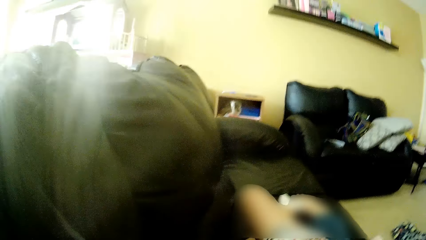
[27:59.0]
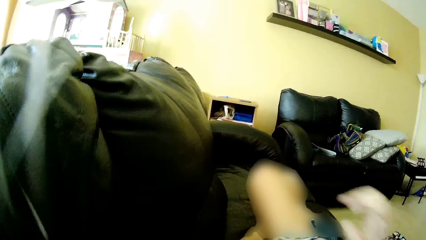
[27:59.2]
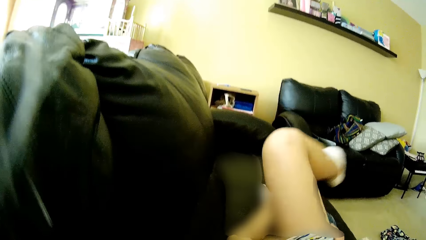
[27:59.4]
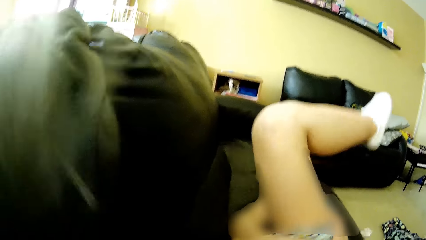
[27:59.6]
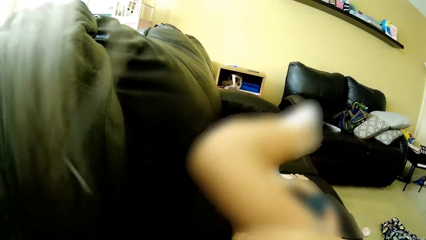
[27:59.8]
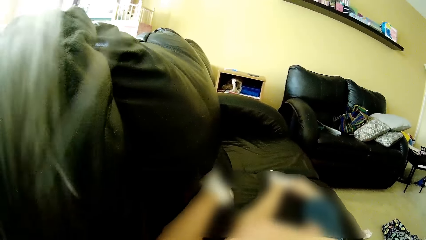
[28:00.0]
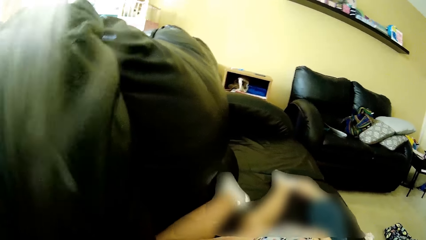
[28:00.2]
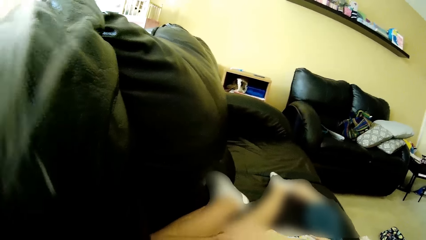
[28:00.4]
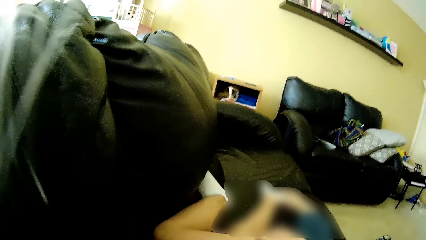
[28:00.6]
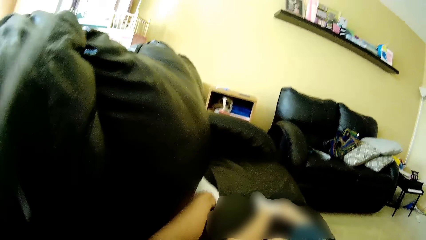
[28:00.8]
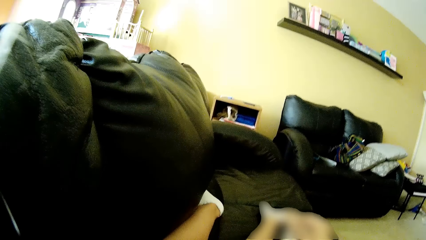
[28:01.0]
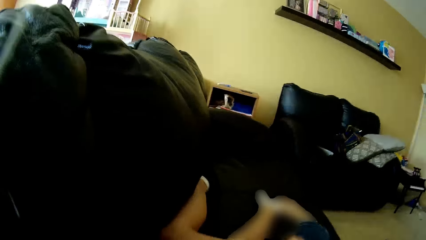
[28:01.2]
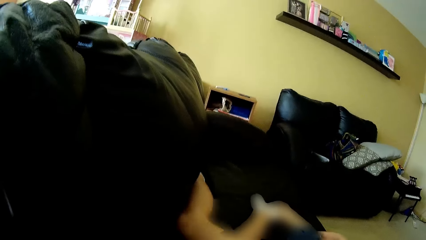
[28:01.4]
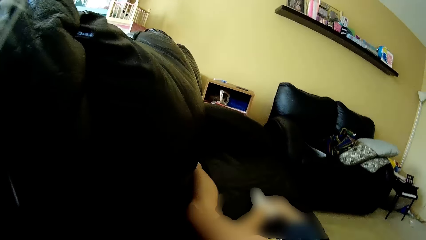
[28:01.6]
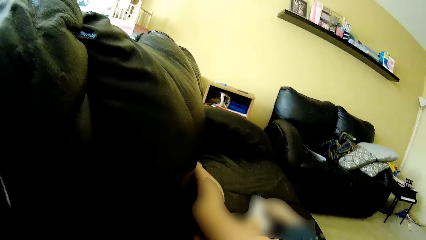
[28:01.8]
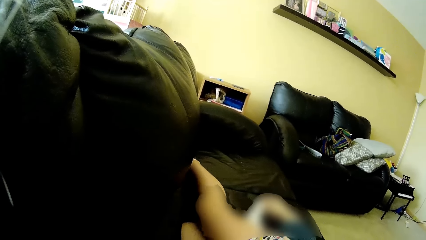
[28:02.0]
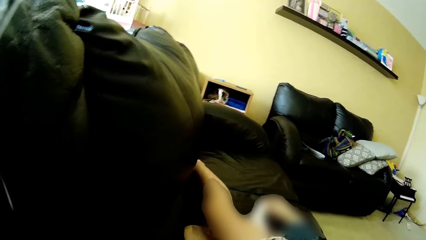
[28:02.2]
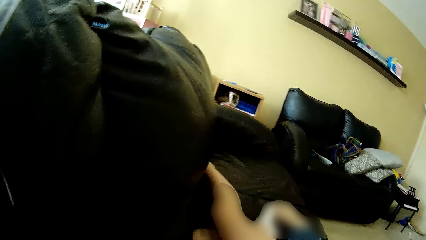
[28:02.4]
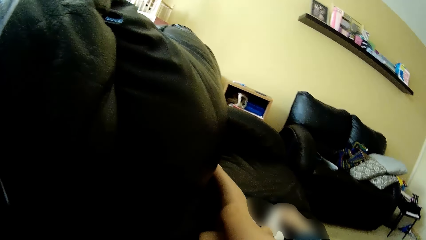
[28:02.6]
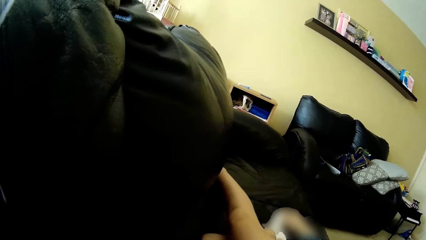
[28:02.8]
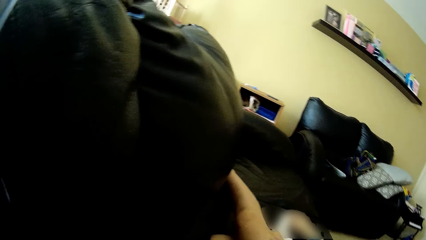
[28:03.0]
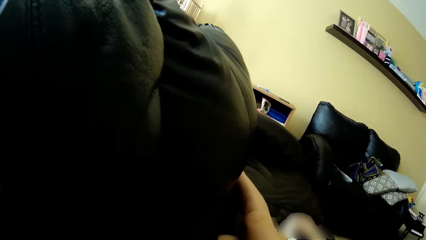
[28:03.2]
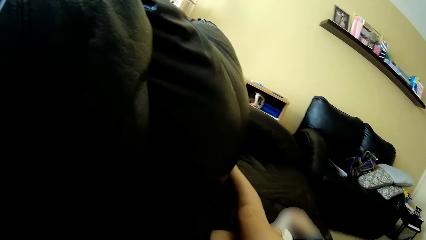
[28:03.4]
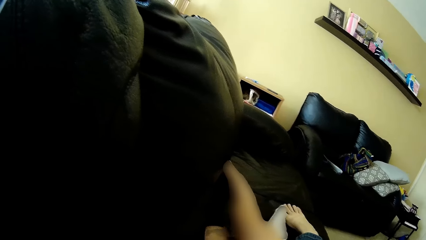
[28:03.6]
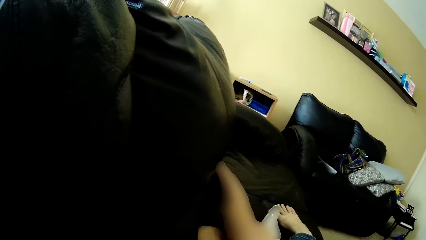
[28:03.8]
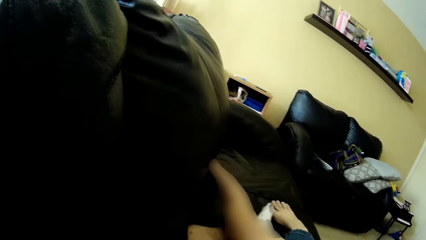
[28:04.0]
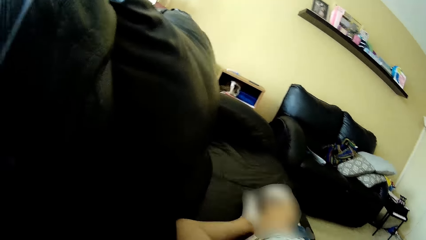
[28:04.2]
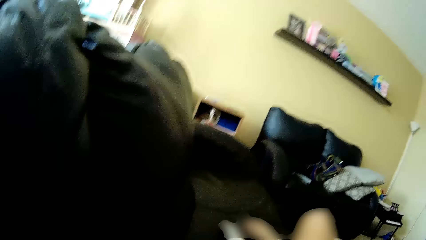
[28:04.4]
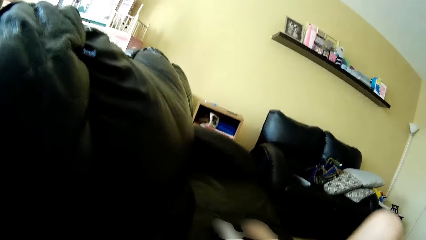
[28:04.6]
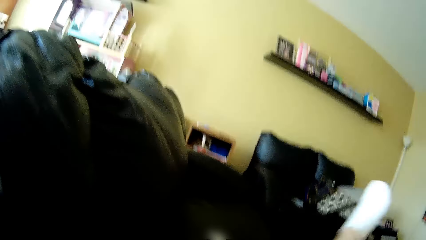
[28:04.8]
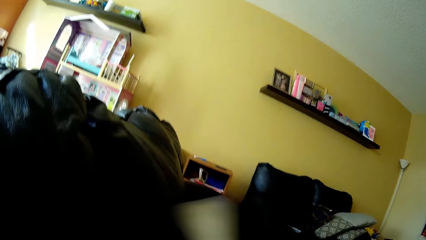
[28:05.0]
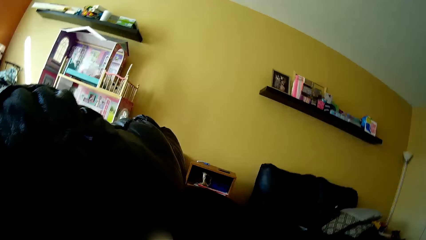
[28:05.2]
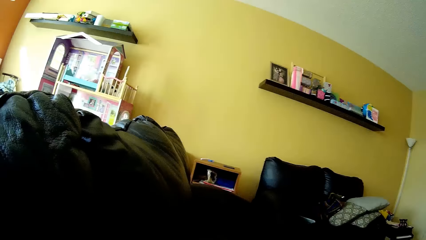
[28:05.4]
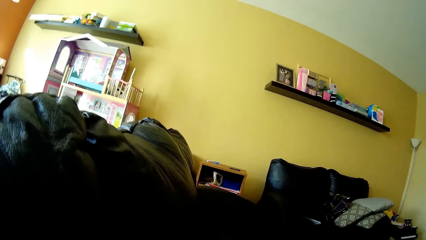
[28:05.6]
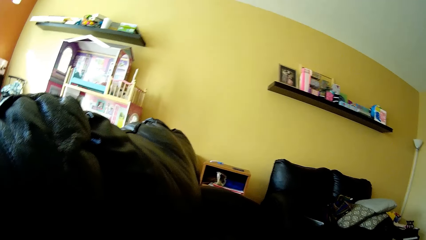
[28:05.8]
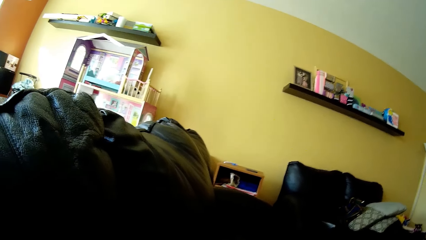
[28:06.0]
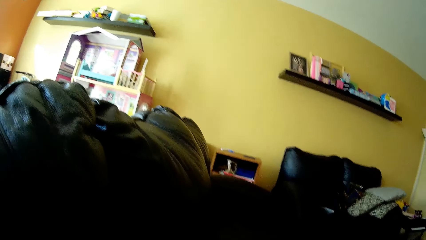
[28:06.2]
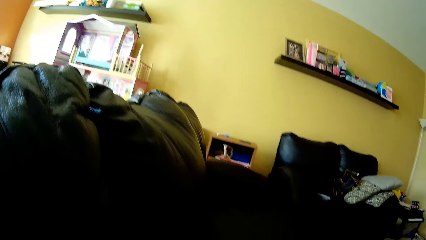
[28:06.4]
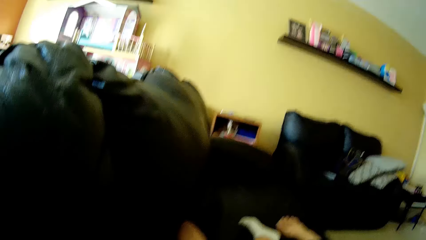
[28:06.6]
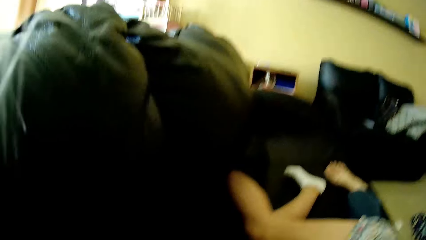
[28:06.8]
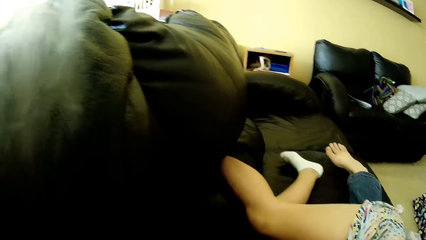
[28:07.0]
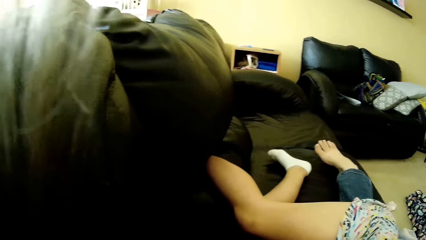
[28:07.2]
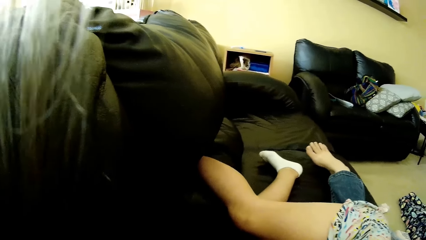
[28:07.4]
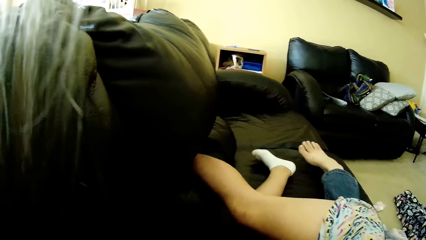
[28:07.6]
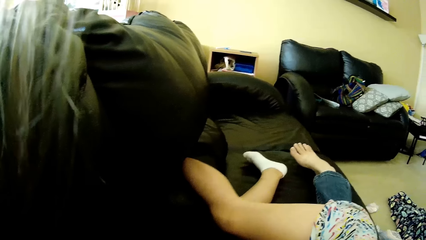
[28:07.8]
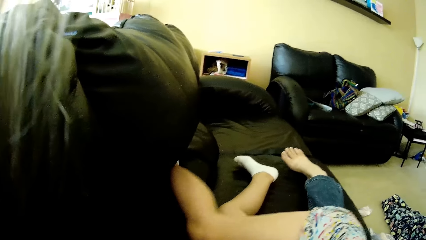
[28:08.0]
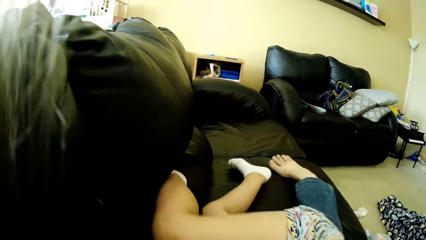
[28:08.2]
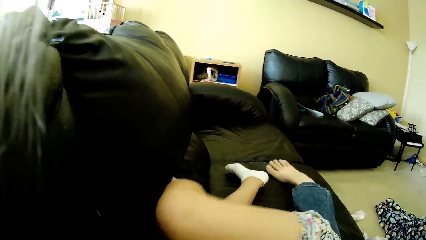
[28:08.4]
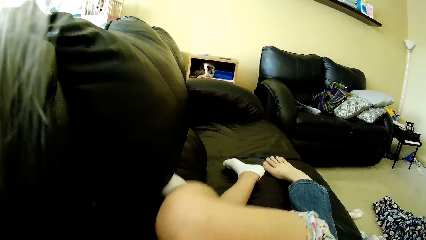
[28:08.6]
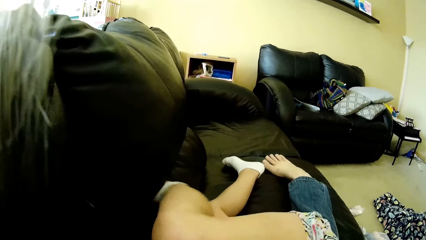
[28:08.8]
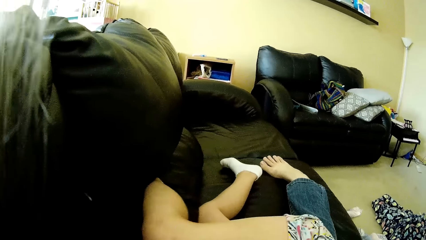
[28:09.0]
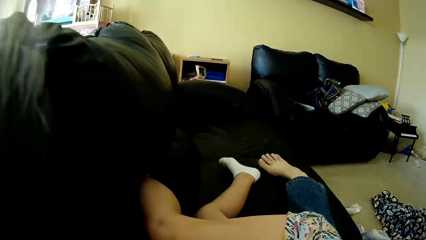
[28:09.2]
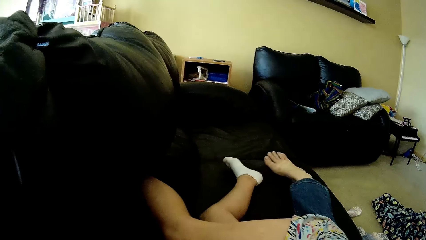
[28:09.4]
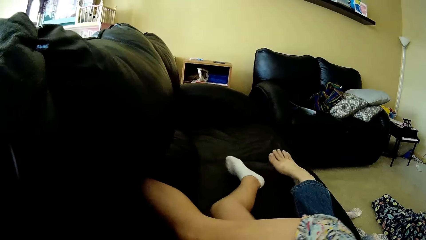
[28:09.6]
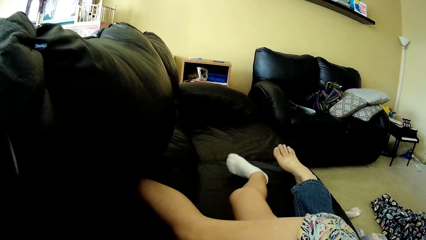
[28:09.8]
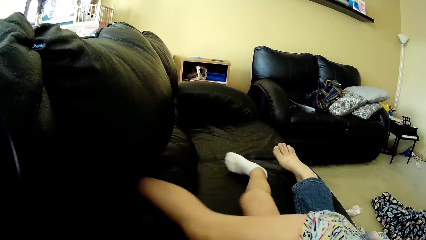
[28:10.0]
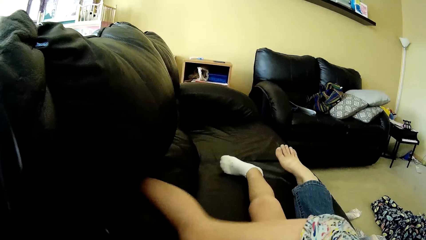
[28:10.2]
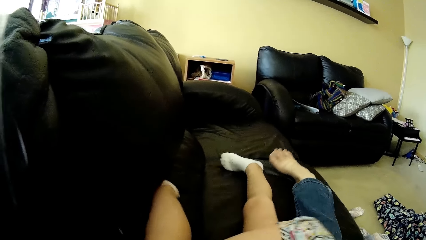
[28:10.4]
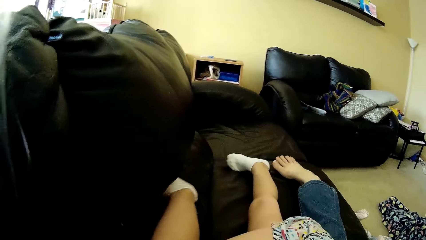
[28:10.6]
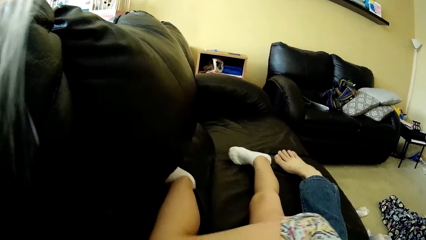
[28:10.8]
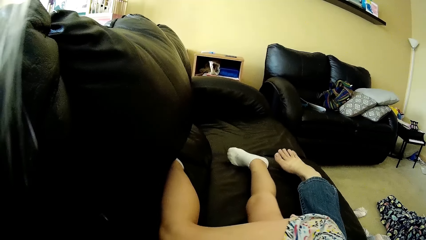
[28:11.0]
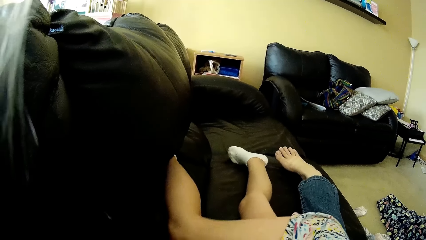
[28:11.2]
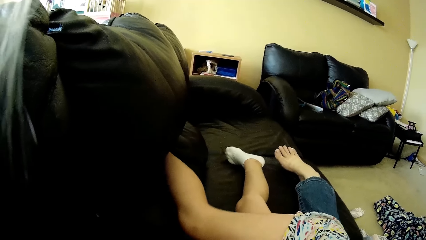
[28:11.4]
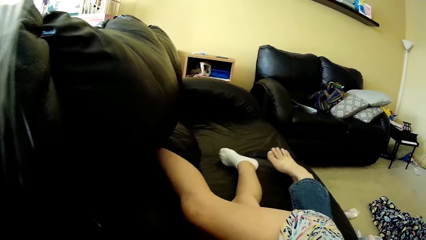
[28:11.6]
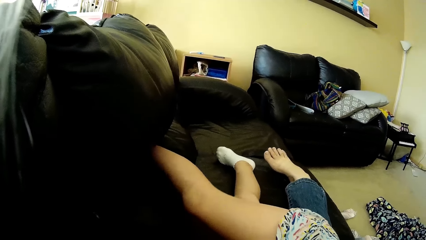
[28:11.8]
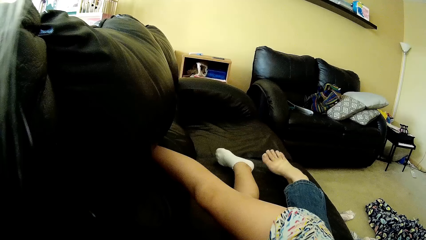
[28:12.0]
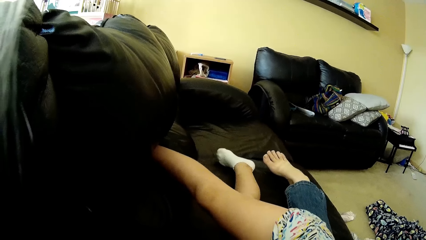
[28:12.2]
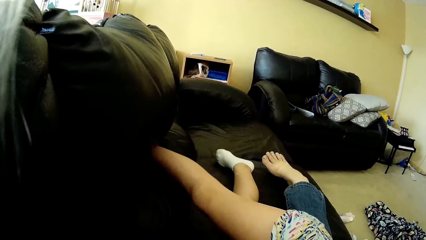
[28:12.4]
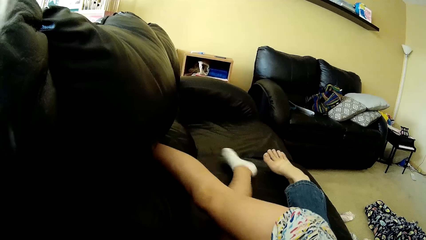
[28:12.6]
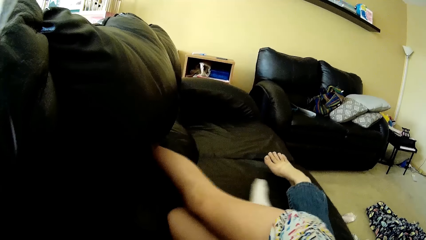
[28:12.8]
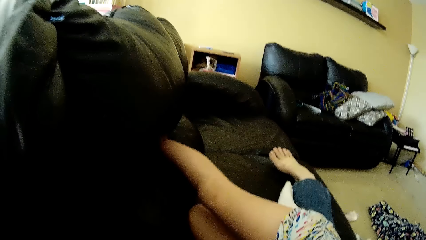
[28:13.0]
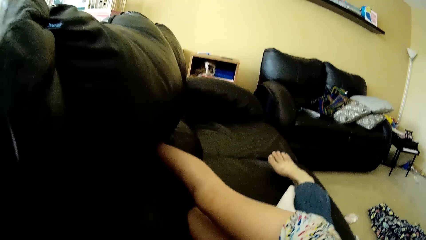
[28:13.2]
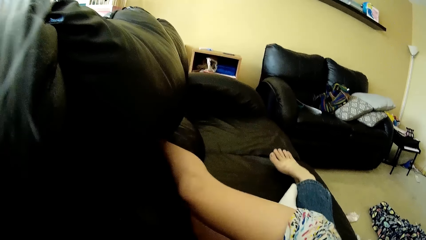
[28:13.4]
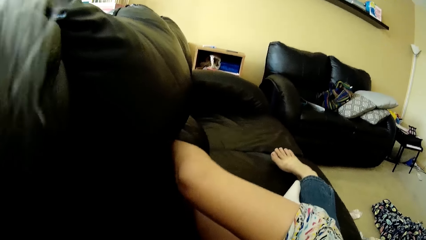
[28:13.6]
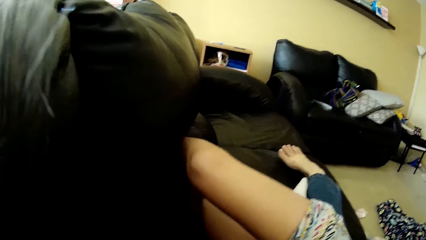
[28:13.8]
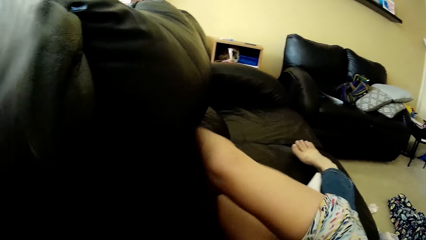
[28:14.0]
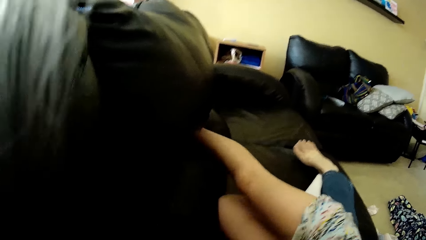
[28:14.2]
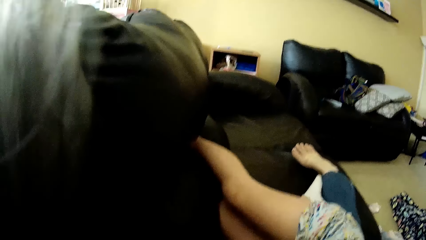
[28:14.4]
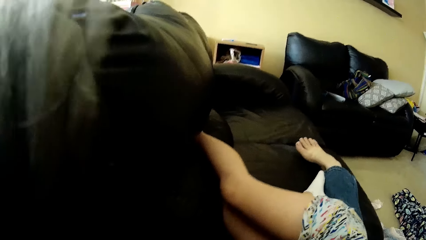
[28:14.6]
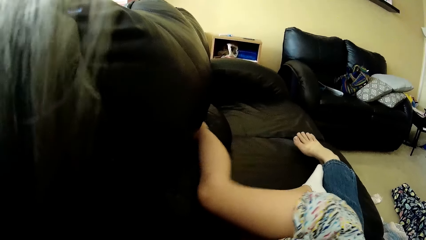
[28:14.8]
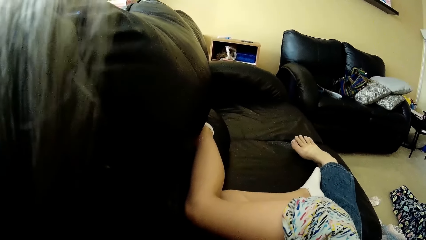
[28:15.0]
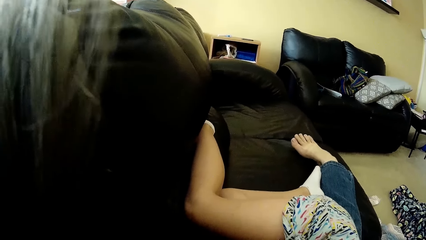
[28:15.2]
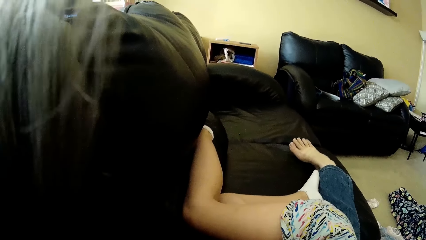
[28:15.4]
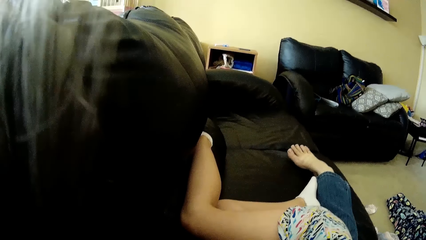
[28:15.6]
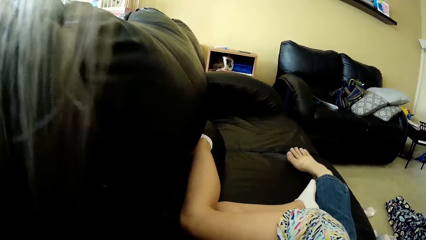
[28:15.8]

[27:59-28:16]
The girl lies on the couch and on the camera wearer. She raises her right leg. She drops her right leg on the couch. She moves her right leg on the couch. She moves her right leg over the camera wearer's right leg. She speaks to the camera wearer. The camera wearer speaks to the girl. The girl moves her right leg on the couch. She moves her left leg on the couch. She speaks to the camera wearer. She moves her right leg on the couch. She moves her left leg on the couch. She moves her right leg on the couch.
